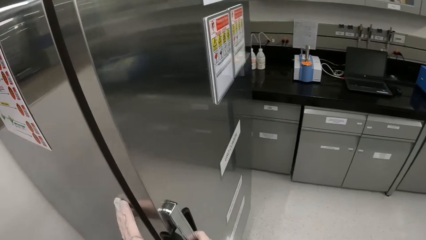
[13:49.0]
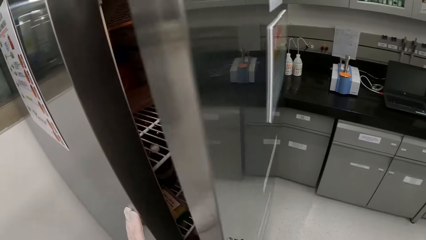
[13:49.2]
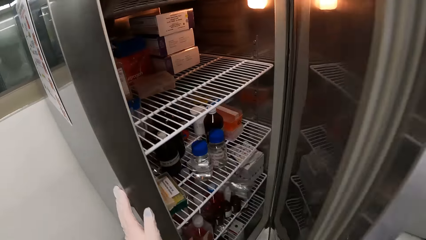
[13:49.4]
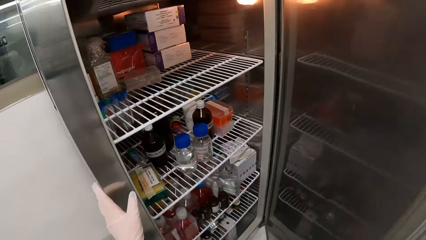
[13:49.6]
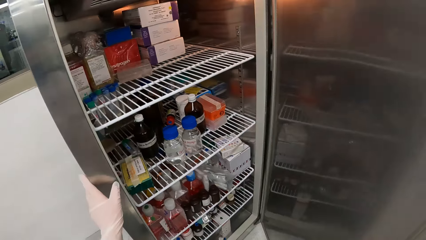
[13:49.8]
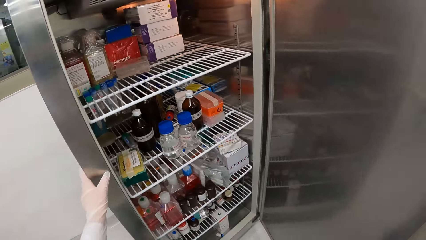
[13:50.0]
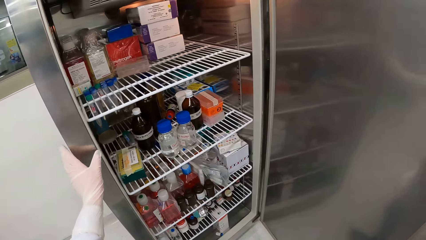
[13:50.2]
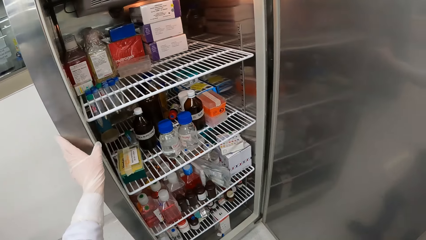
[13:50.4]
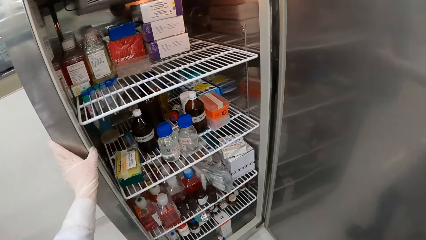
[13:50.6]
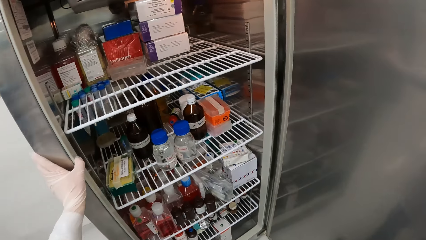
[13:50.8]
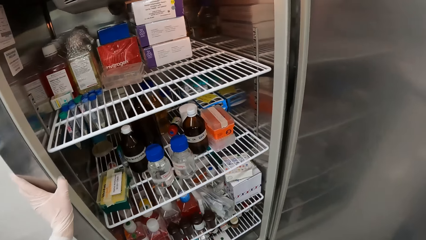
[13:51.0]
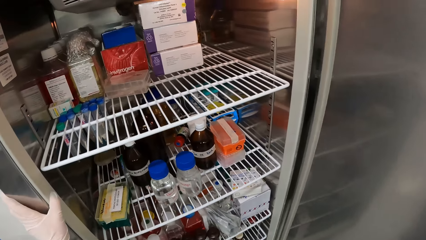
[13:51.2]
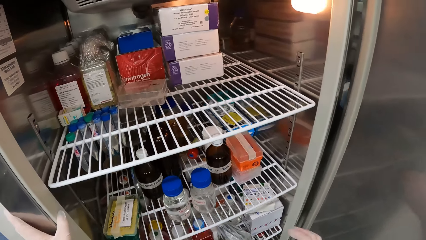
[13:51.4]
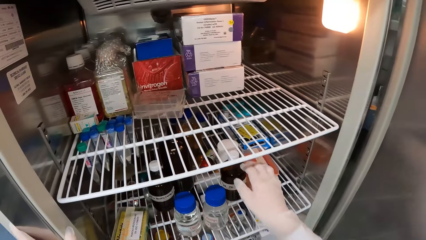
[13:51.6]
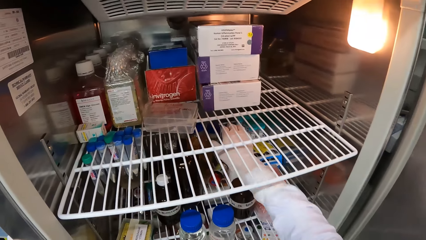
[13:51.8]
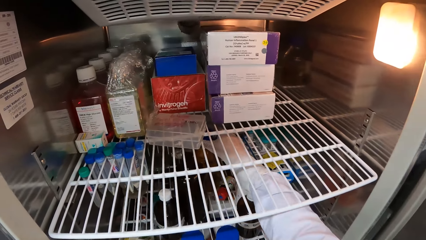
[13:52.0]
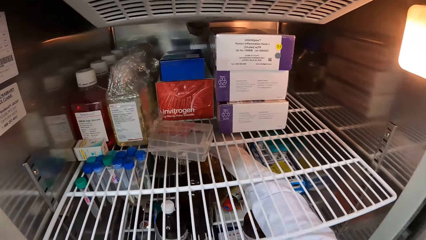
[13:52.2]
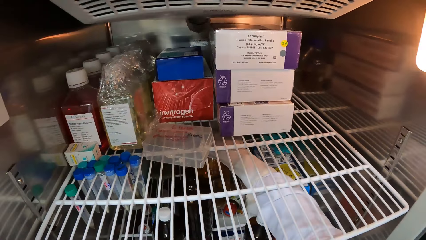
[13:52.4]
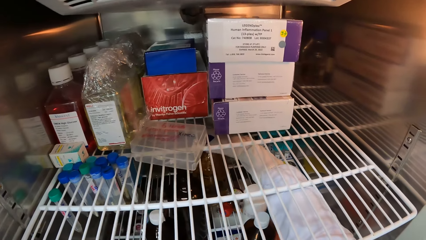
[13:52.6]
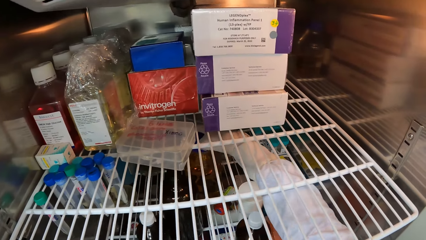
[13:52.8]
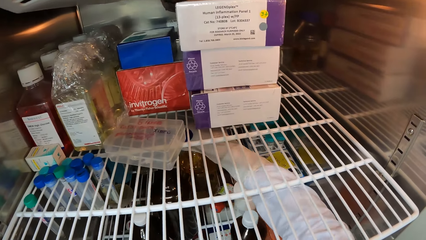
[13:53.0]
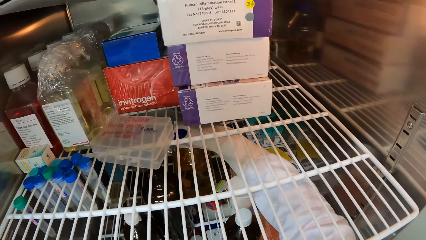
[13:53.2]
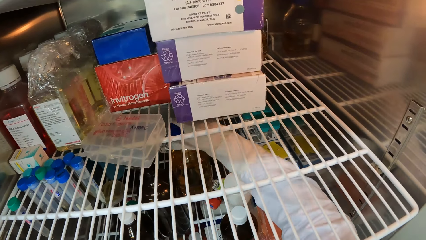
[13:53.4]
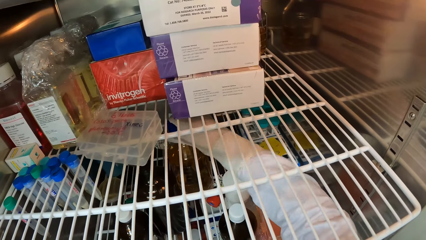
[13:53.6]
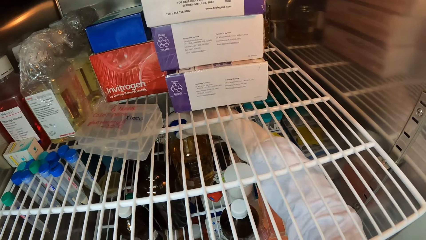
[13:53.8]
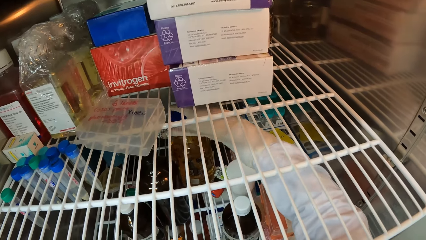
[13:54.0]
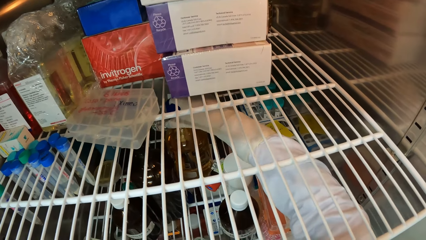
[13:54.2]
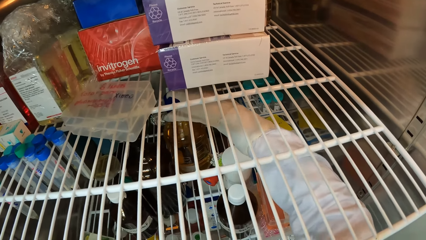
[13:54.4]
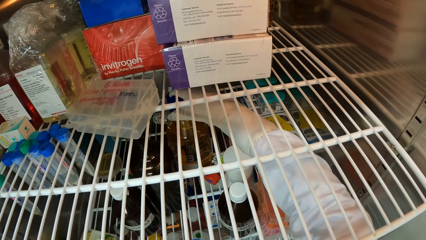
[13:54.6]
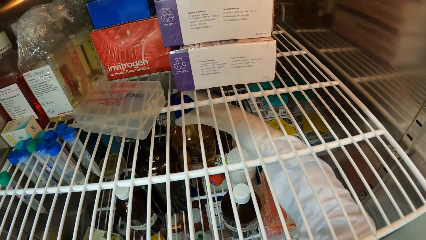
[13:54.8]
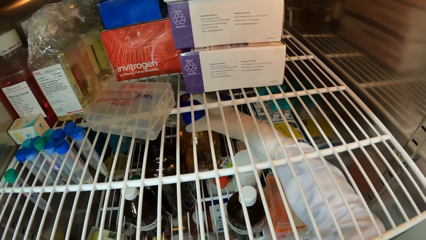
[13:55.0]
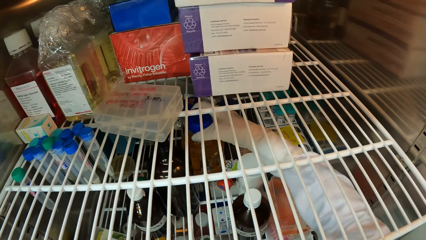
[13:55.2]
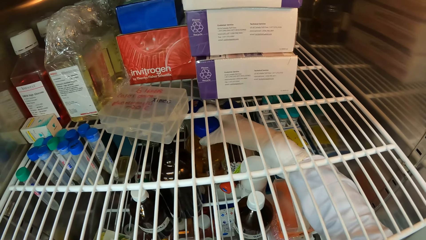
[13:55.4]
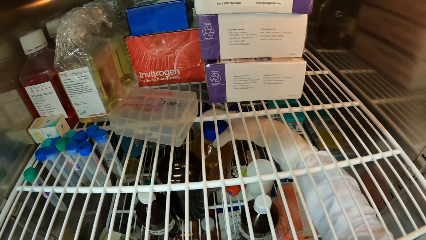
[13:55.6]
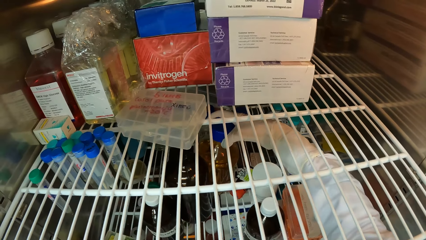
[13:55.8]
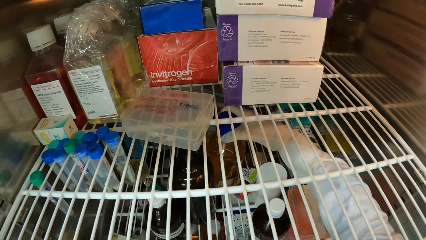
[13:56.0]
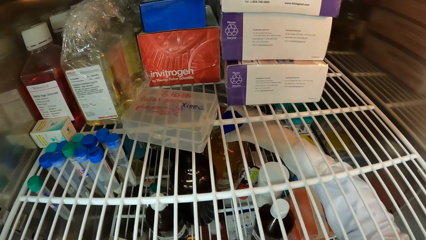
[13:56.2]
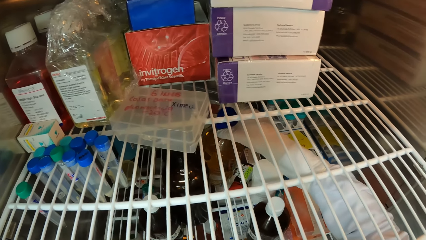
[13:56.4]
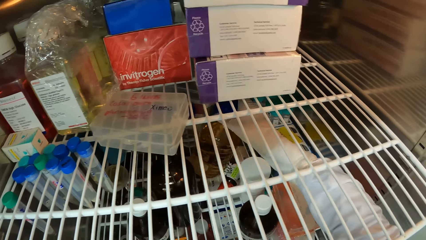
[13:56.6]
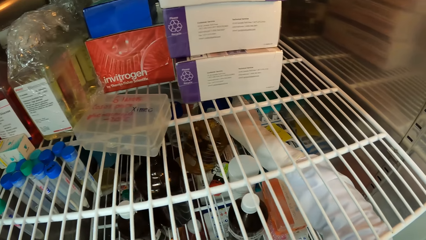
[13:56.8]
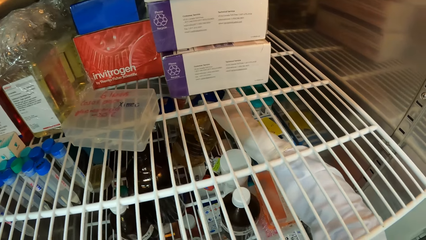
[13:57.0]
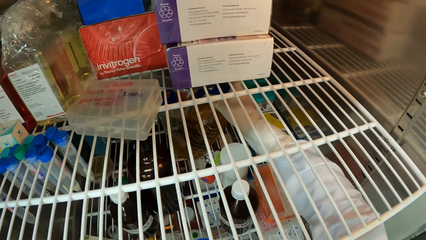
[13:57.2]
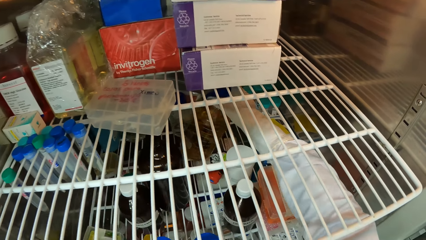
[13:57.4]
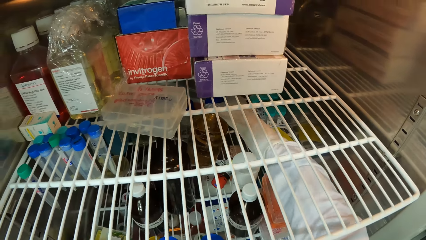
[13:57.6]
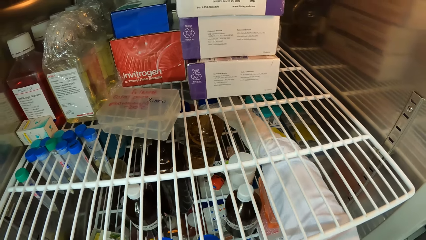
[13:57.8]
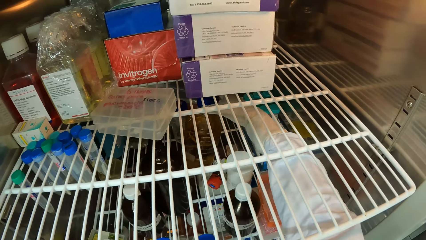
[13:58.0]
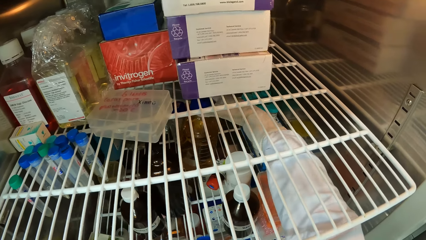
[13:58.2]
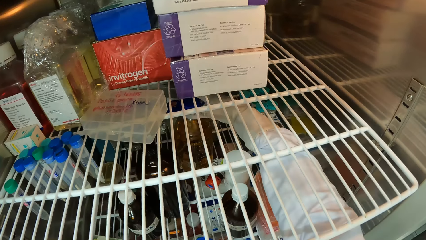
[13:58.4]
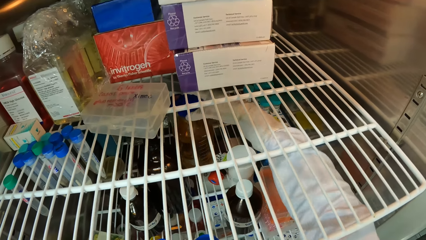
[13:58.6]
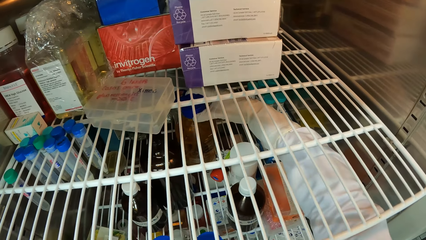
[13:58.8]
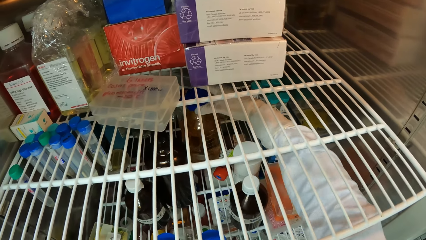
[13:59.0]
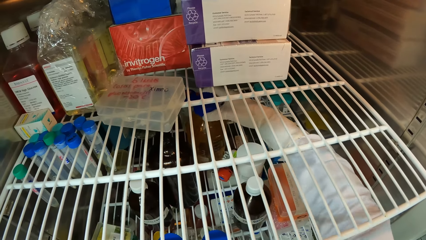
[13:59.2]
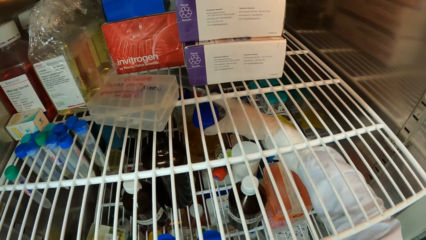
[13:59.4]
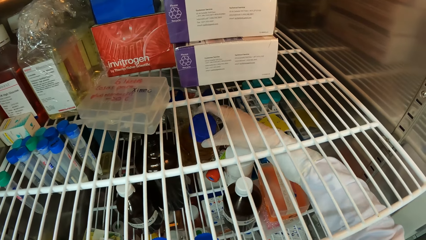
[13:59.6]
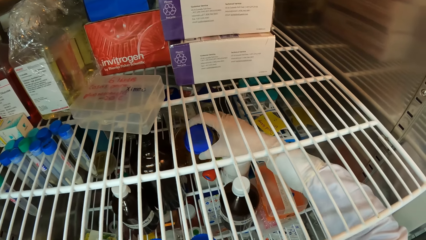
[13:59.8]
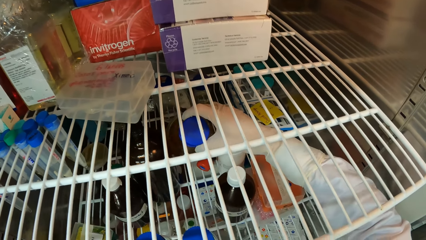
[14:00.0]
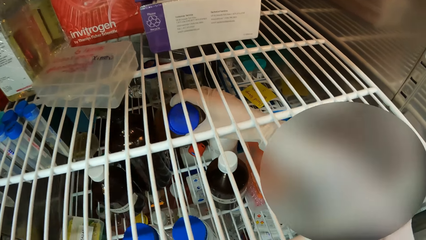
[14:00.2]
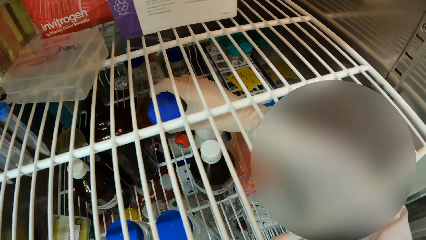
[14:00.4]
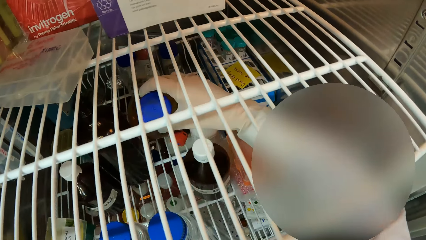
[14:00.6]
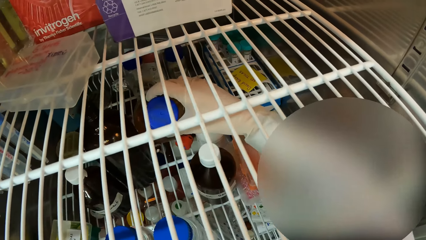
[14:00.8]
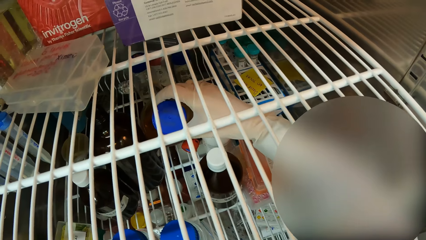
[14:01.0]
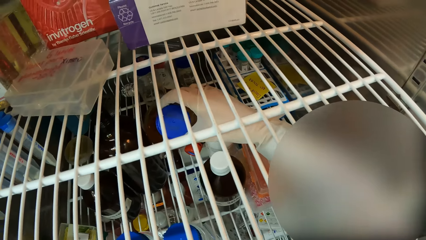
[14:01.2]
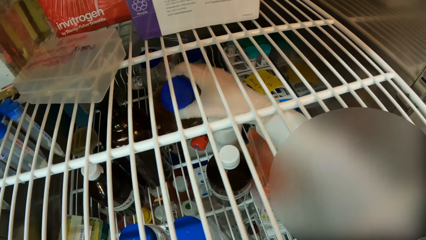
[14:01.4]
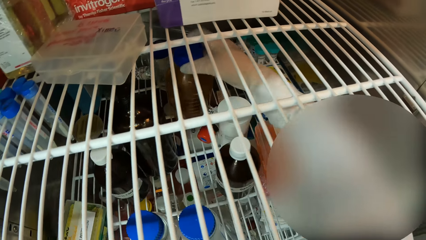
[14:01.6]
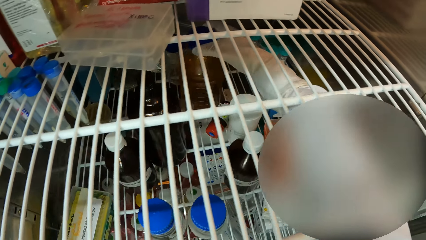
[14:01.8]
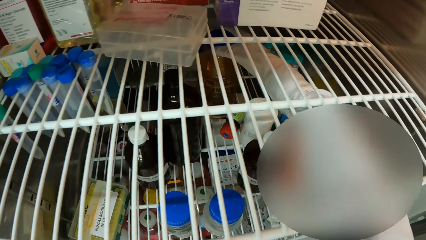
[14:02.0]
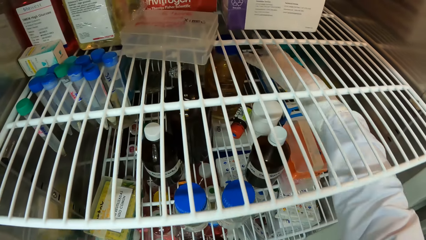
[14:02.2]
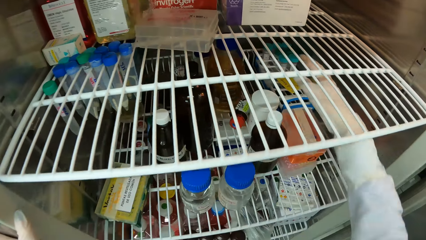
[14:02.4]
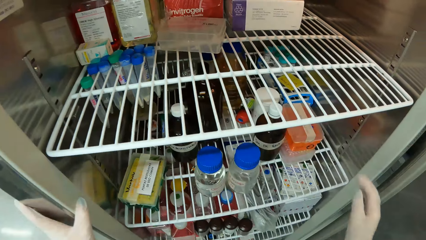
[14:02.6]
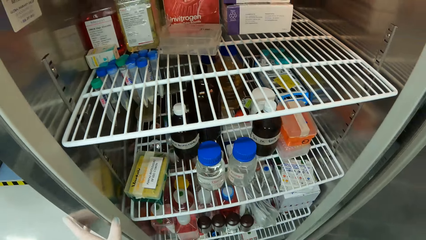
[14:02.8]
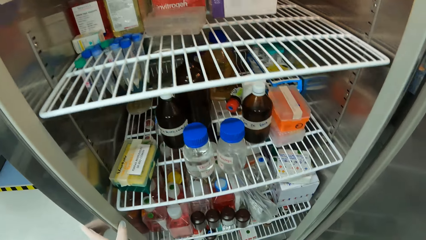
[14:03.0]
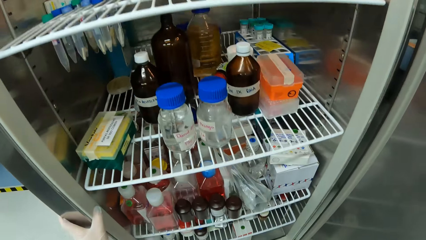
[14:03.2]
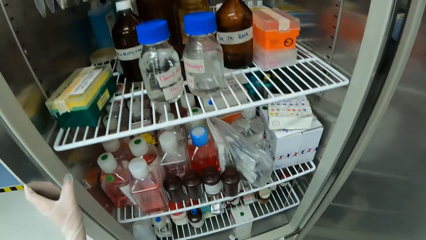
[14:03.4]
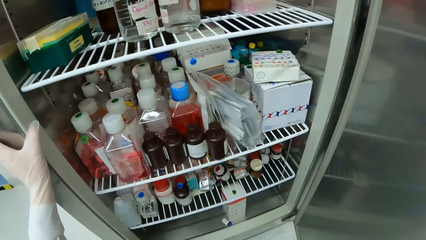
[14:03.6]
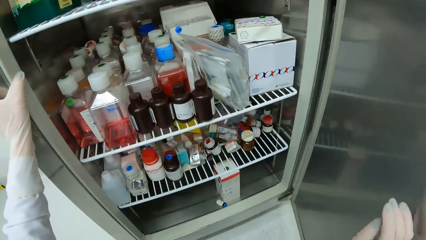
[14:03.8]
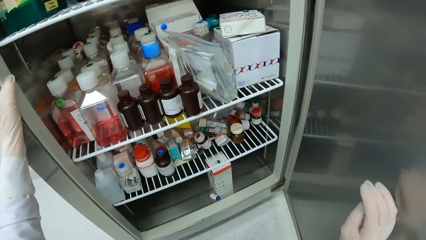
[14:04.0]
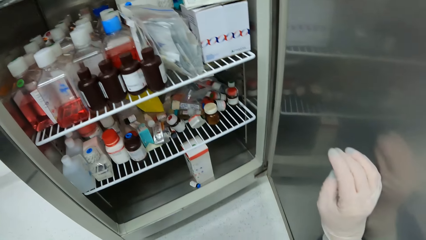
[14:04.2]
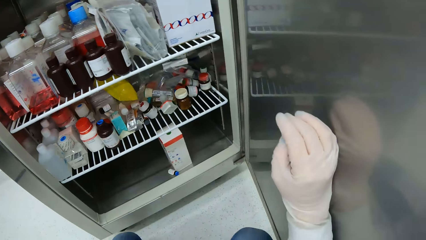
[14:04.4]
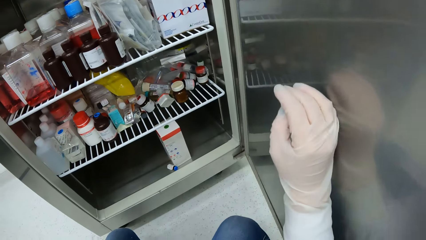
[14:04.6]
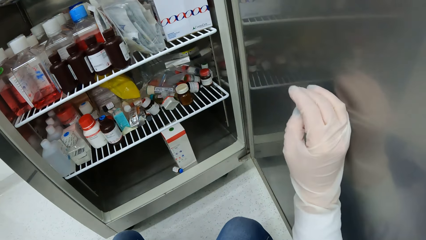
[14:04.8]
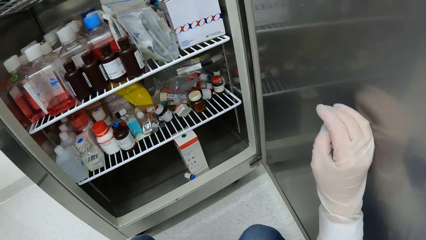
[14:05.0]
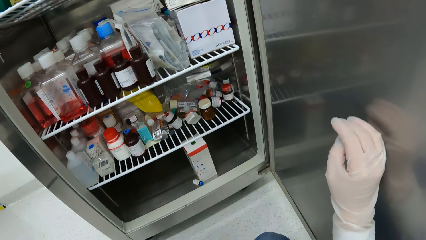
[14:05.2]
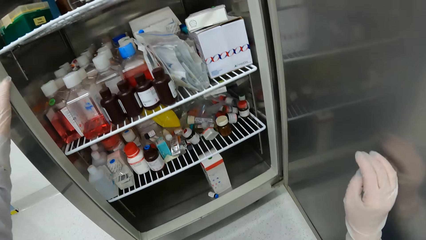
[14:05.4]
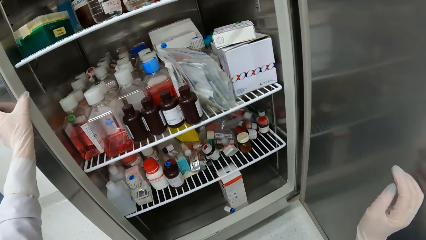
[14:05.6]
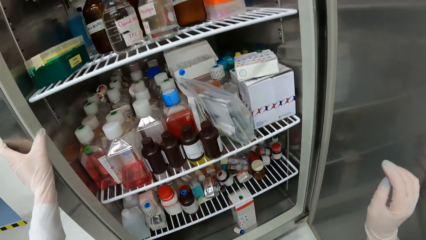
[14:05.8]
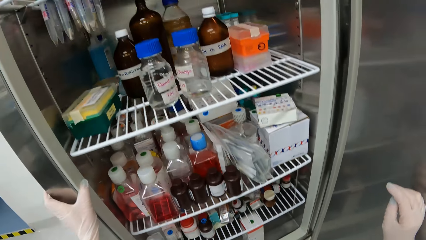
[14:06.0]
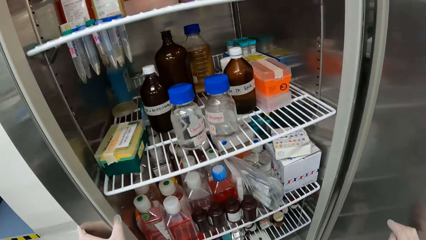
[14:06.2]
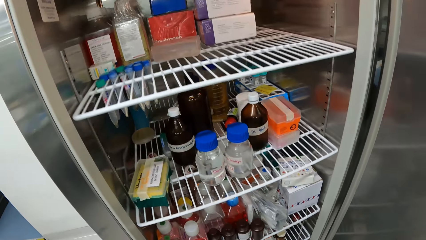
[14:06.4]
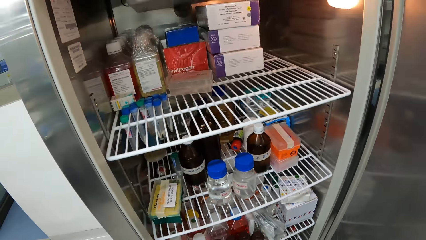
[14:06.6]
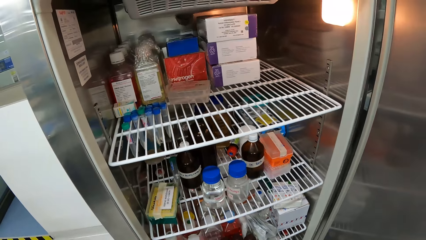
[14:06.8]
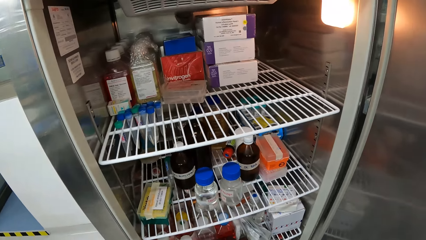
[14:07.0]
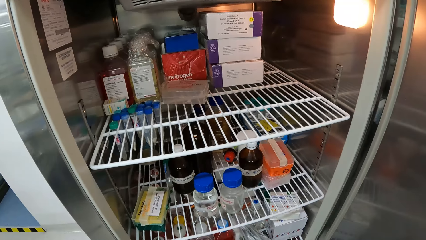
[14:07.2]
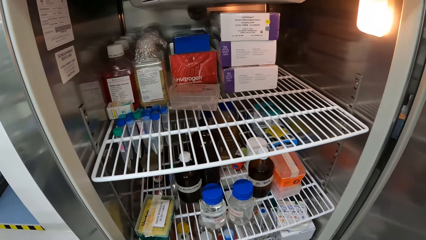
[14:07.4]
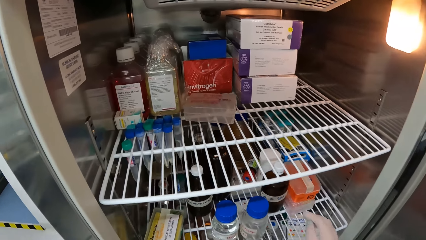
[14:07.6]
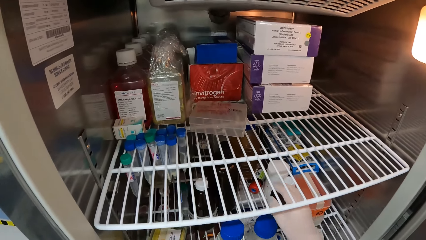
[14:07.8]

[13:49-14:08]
The camera wearer opens the refrigerator with her right hand. She places her left hand on the side of the refrigerator. She examines a jar of acid in the refrigerator with her right hand. She rotates the bottle, tilts the bottle, and moves the bottle. She looks at the bottle. She bends down and looks in the fridge.
